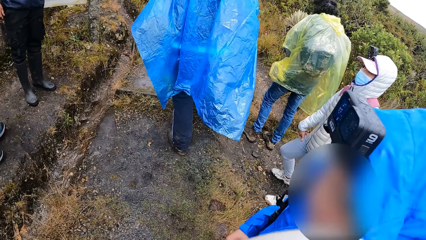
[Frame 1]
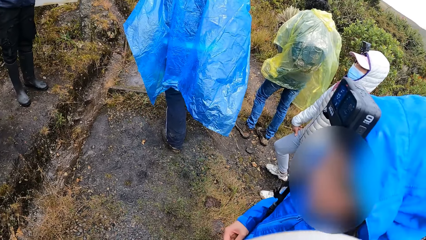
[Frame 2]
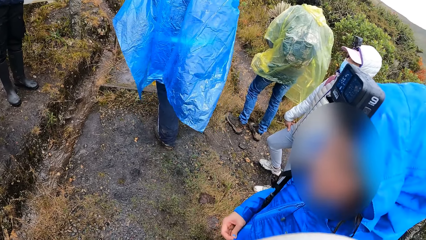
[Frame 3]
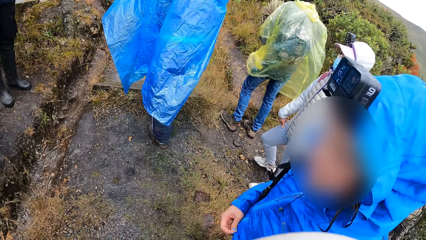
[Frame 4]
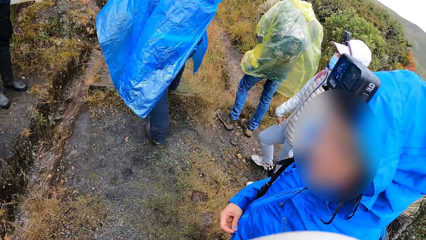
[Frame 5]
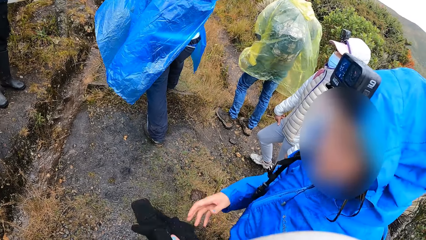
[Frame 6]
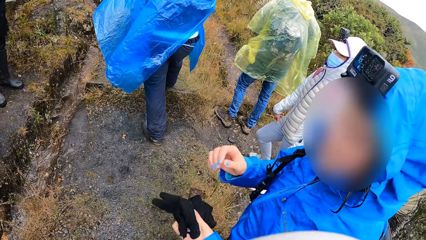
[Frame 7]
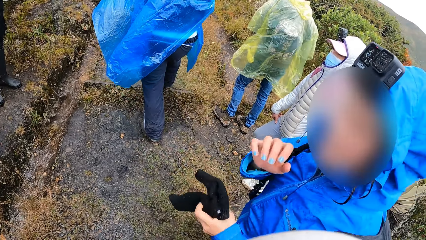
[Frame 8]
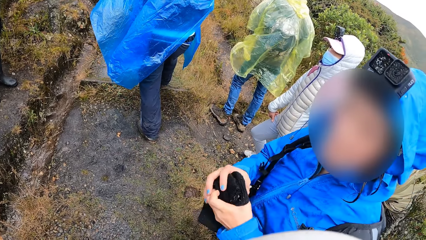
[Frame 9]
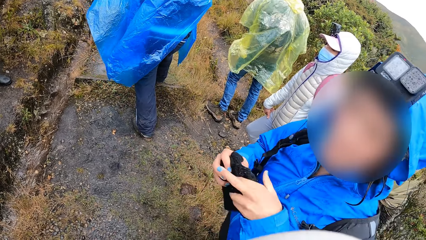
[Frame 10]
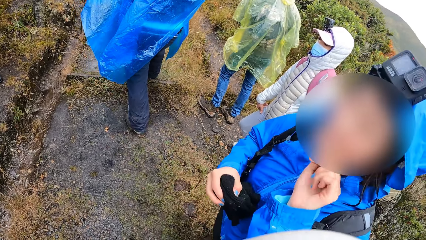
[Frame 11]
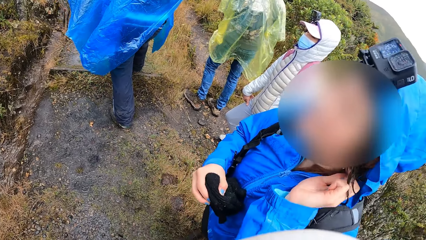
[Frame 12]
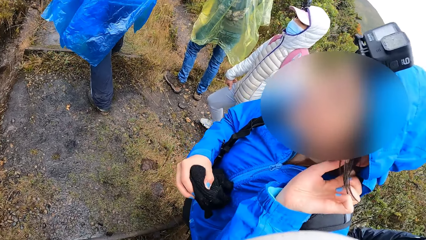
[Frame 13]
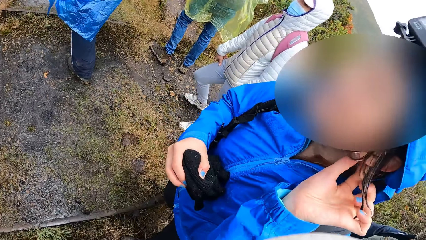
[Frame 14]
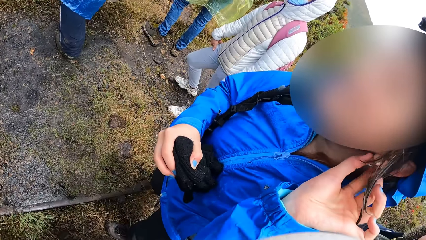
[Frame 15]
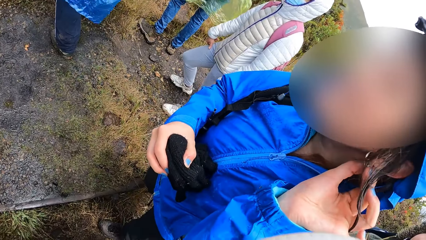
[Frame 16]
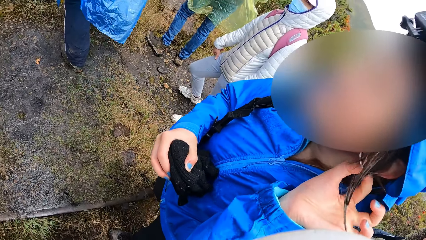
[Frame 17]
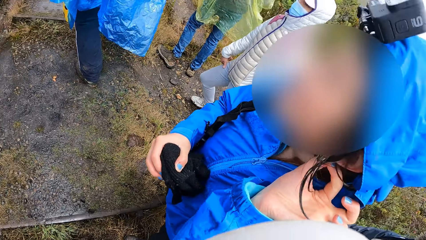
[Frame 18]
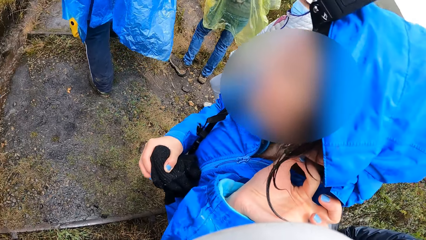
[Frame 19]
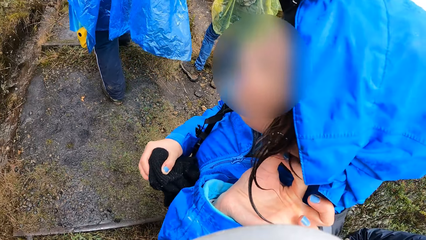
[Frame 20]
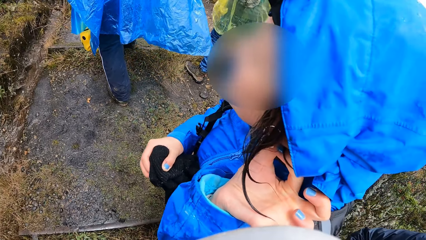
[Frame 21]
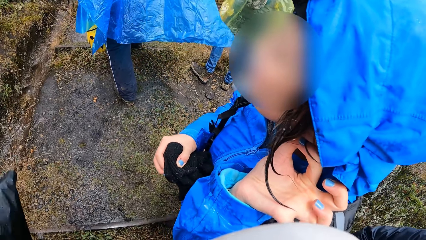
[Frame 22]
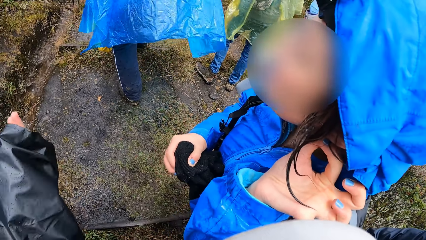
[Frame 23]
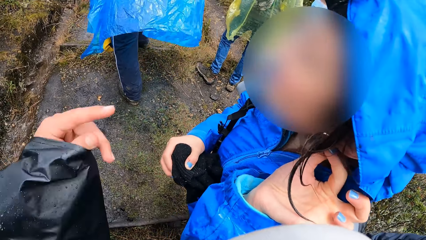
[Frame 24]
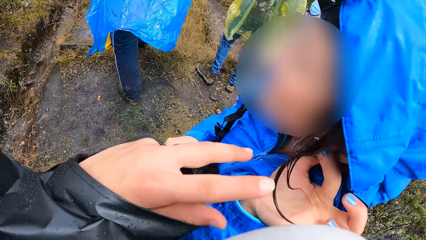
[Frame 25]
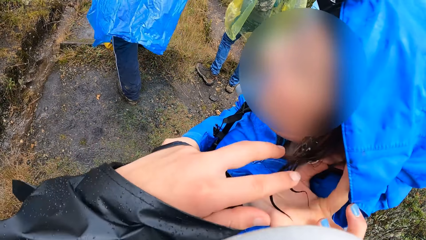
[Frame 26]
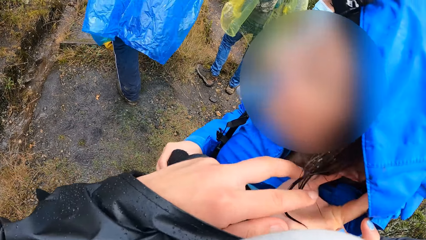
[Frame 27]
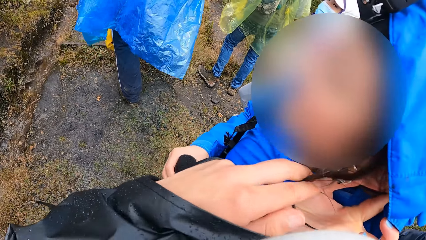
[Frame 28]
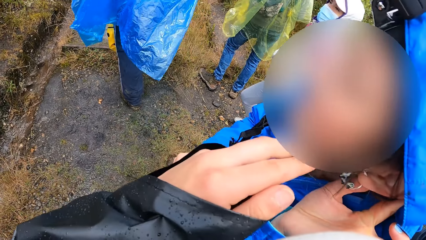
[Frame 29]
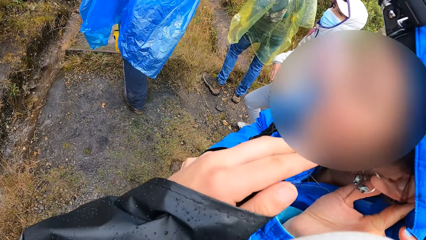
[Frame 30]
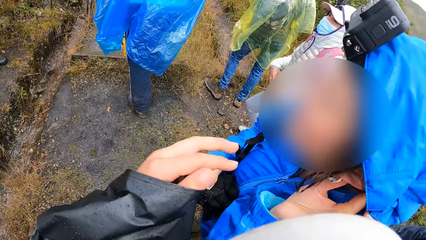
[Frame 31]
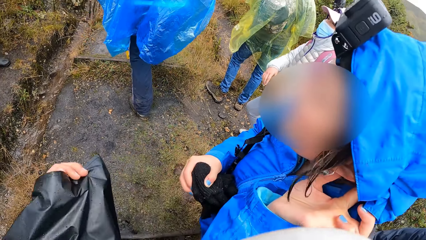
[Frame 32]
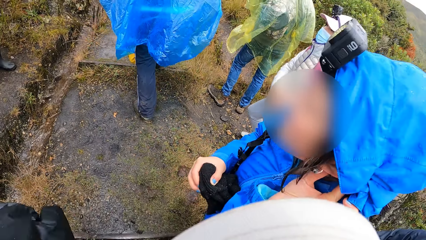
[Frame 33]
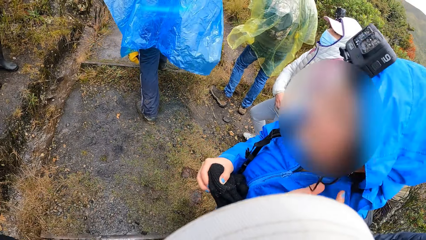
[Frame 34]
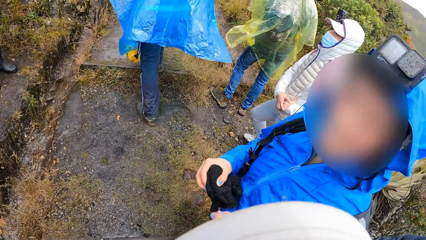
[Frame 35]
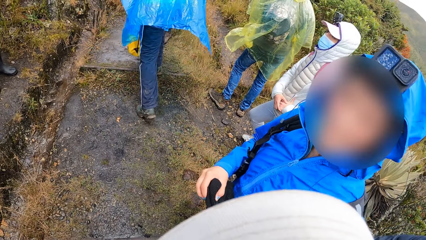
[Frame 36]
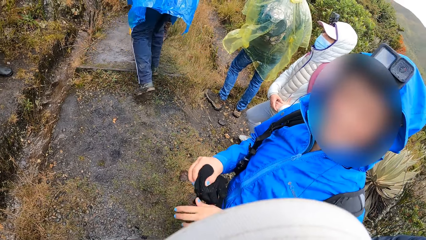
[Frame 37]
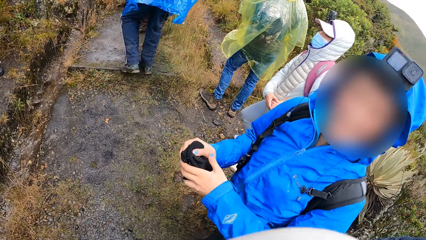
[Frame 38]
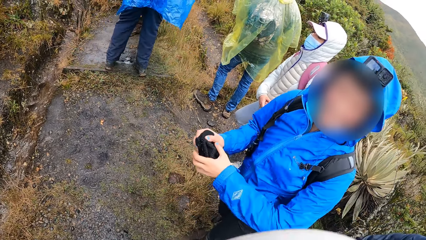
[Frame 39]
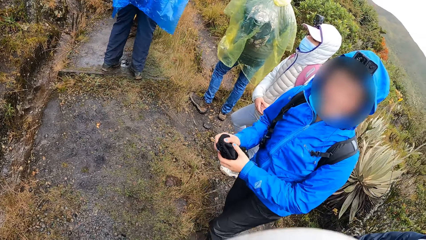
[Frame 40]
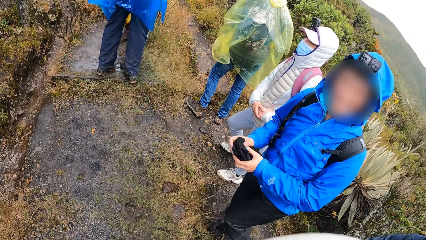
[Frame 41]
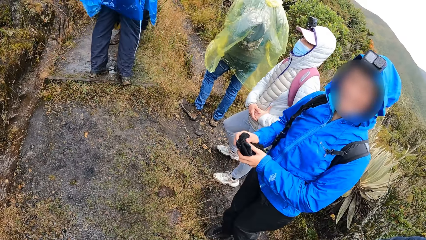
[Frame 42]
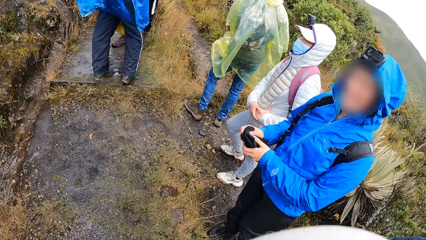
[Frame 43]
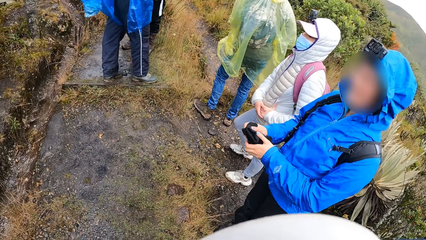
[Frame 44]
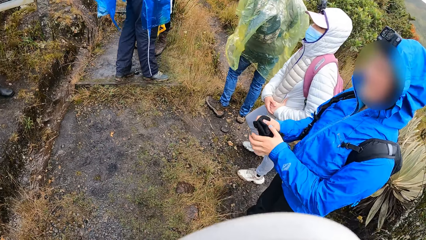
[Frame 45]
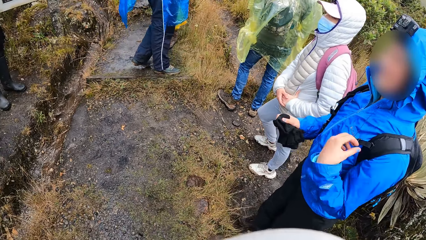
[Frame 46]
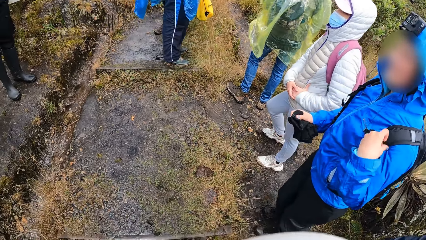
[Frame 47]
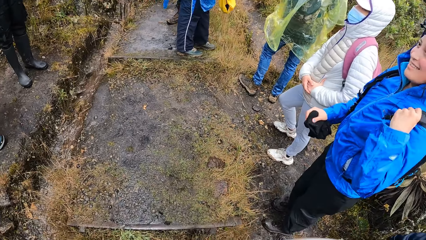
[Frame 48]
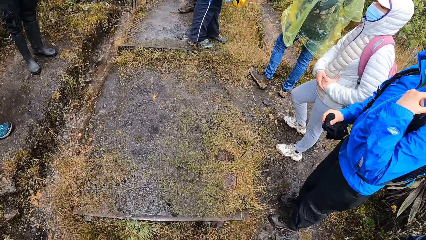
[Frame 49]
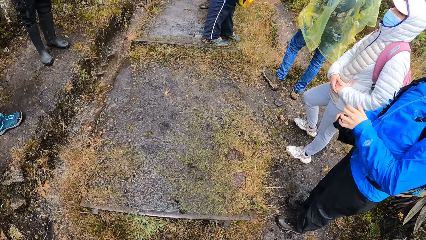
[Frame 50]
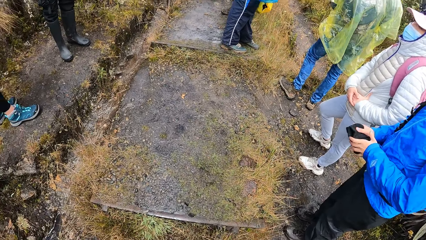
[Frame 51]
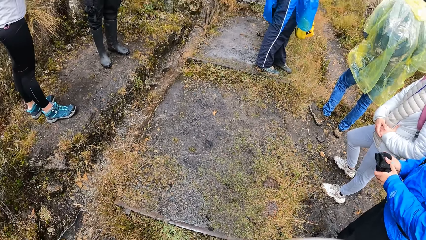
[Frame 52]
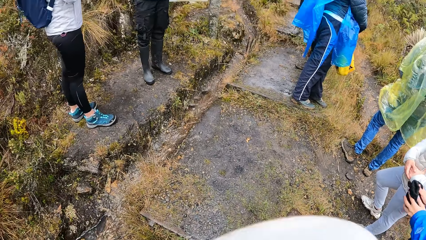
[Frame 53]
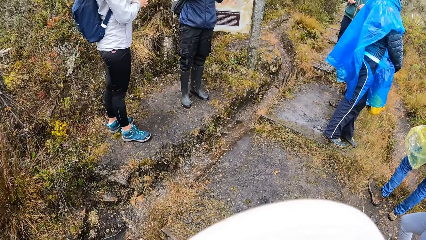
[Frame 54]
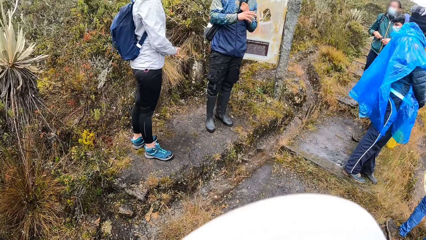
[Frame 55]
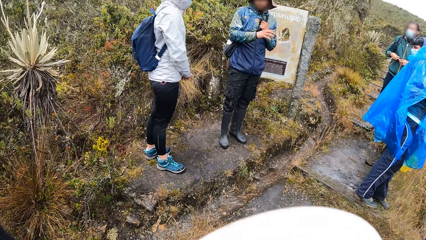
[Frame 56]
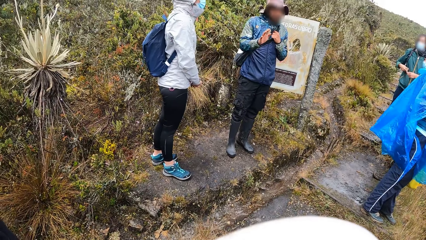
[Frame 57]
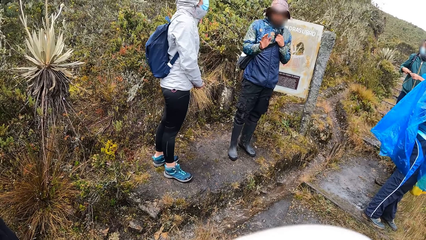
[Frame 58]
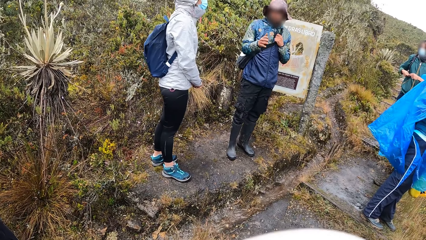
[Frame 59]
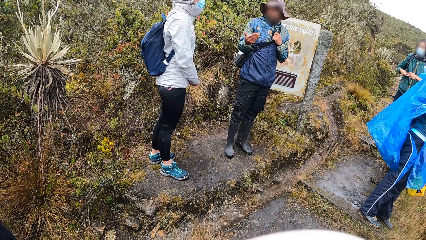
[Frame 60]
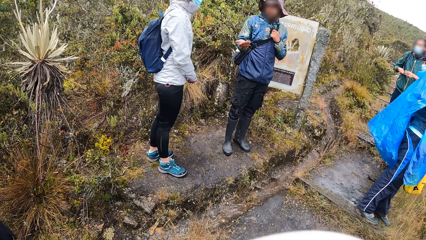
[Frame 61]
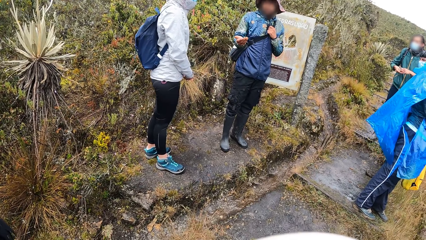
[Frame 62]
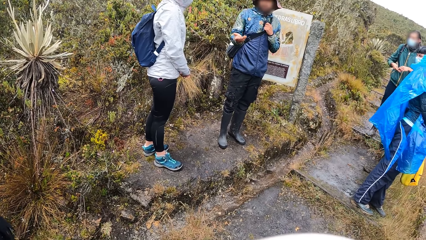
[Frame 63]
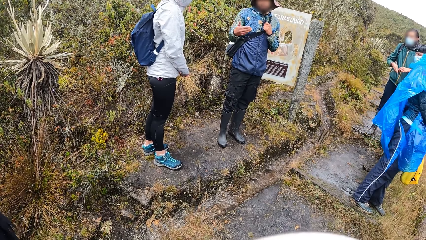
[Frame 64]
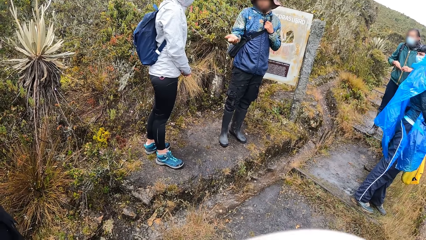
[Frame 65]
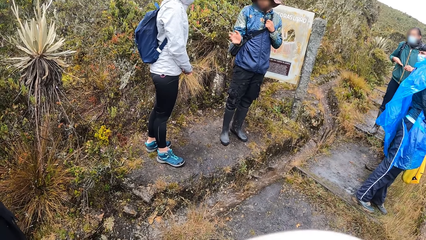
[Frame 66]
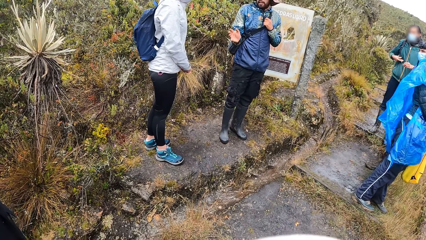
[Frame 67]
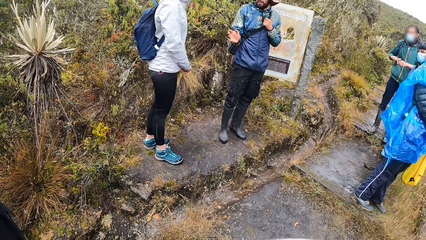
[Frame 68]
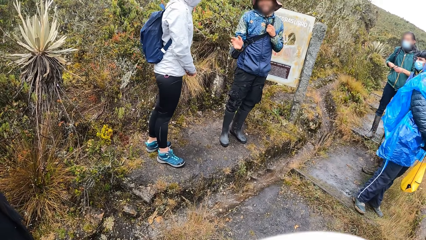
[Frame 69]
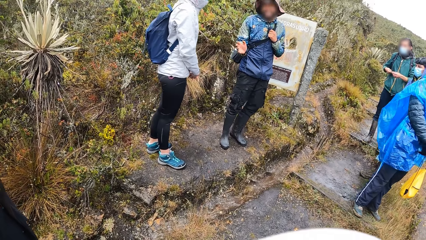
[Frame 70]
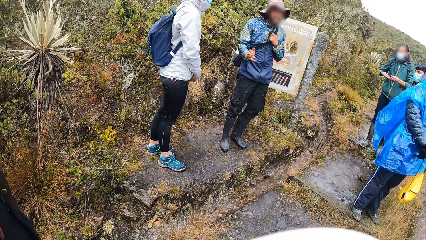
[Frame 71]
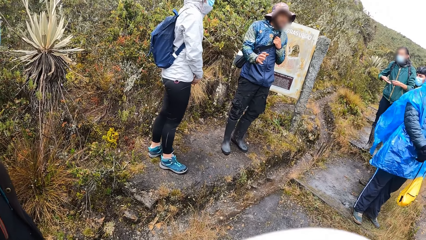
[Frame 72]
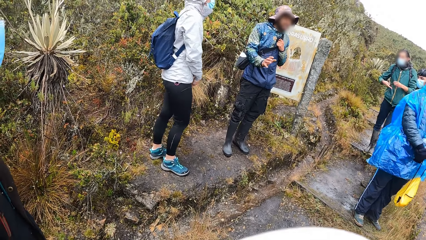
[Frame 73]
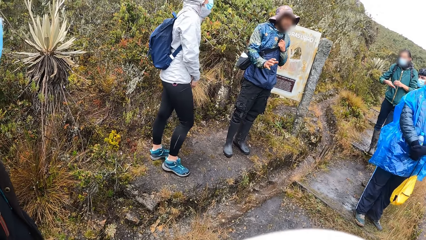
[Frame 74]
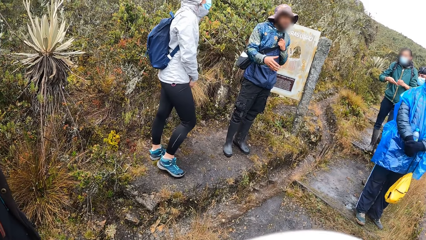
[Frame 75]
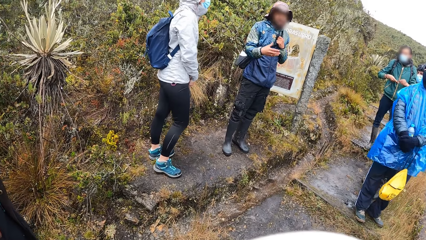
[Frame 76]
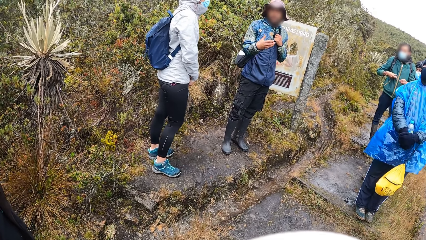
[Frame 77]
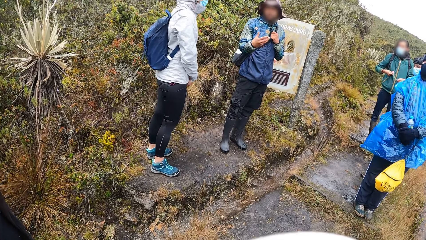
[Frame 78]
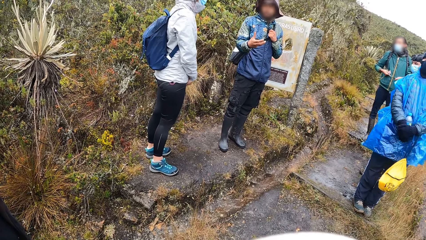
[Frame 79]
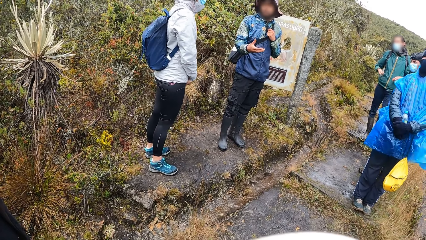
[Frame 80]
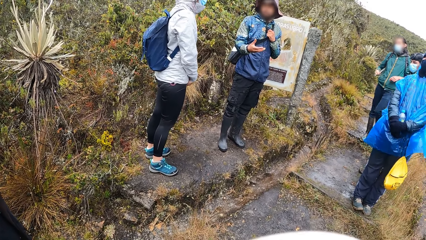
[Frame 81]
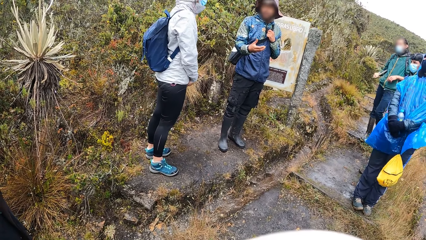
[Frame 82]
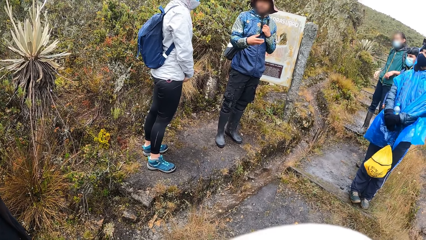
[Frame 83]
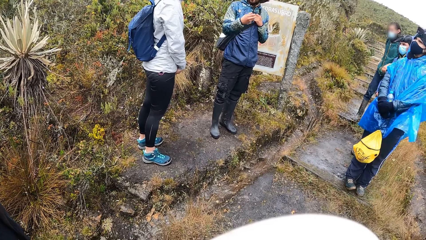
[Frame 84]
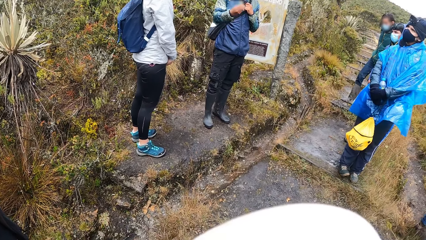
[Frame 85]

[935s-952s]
The woman moves closer to the camera wearer. The woman holds a pair of gloves in her left hand and passes the pair of gloves from her left hand to her right hand. The camera wearer looks at the woman's ear. The woman holds her ear. The camera wearer removes hair from the earring of the woman with her left hand. She holds the woman's hair. She stands by the shrubs. The woman adjusts a bag handle on her shoulder with her left hand. A man interacts with another man.
